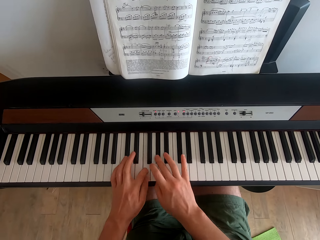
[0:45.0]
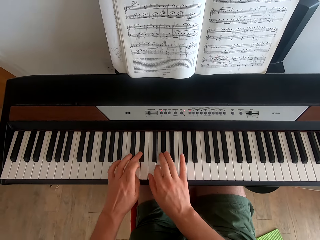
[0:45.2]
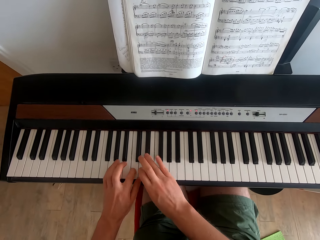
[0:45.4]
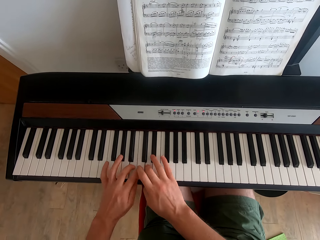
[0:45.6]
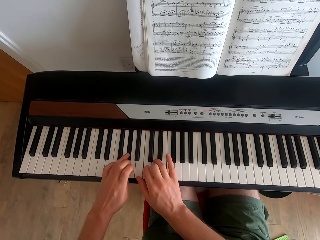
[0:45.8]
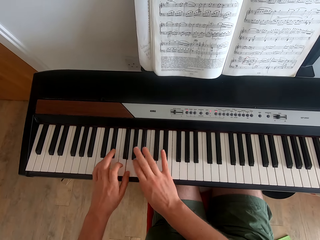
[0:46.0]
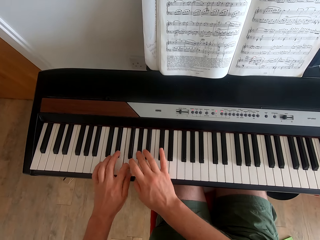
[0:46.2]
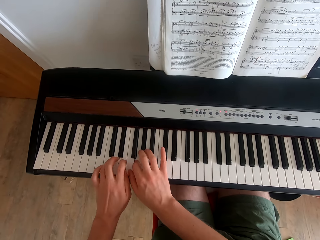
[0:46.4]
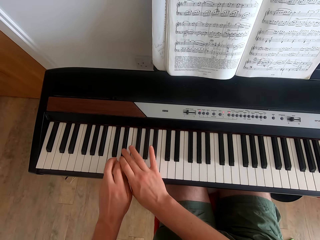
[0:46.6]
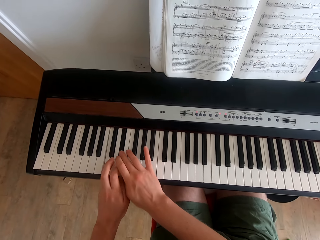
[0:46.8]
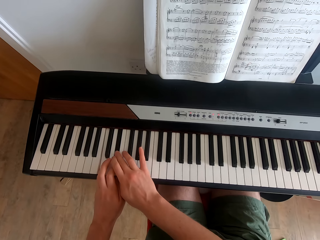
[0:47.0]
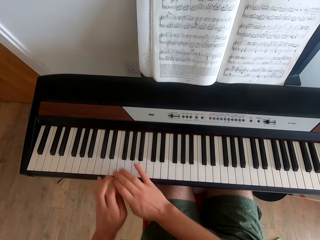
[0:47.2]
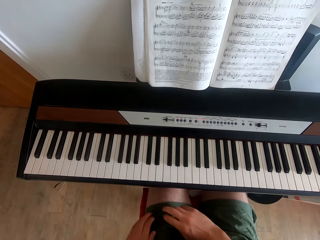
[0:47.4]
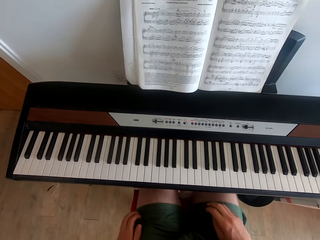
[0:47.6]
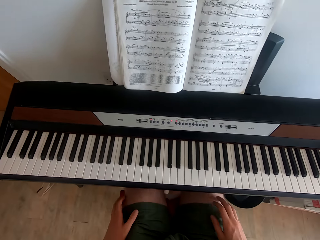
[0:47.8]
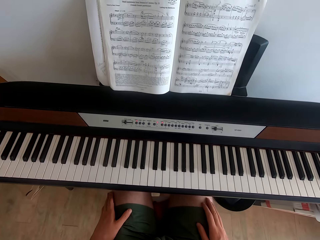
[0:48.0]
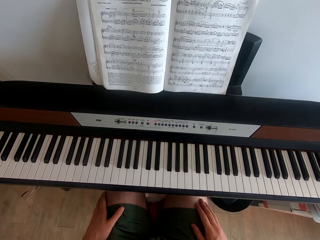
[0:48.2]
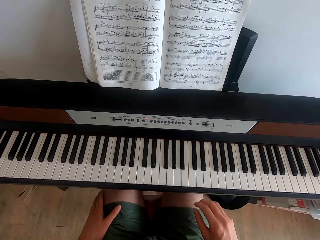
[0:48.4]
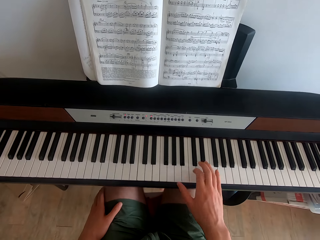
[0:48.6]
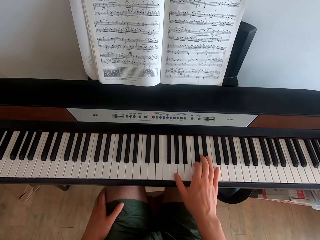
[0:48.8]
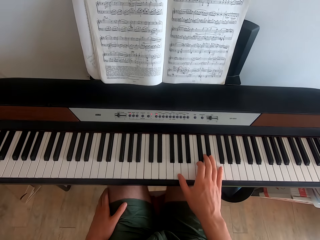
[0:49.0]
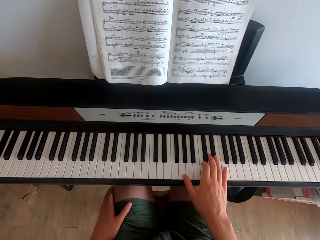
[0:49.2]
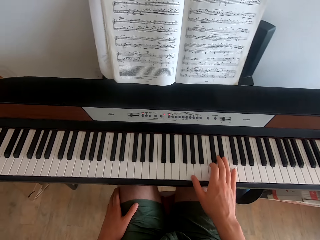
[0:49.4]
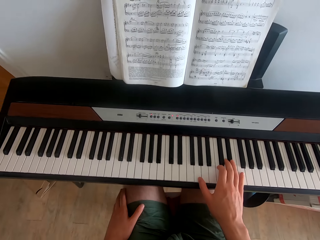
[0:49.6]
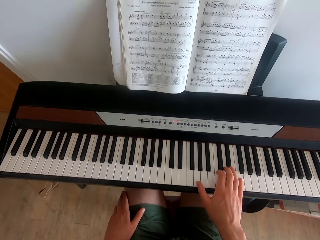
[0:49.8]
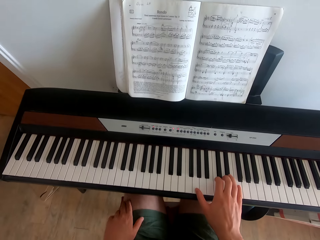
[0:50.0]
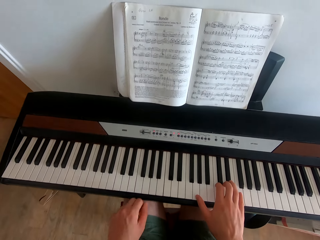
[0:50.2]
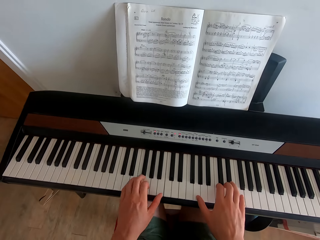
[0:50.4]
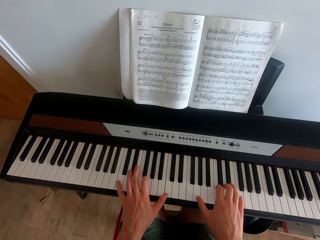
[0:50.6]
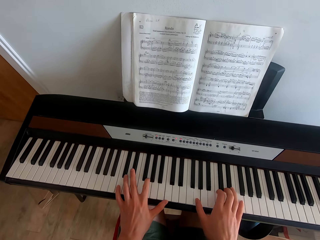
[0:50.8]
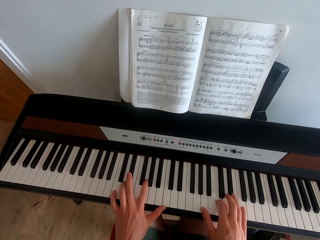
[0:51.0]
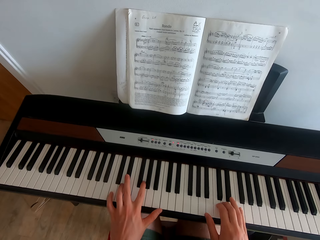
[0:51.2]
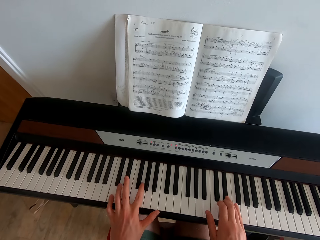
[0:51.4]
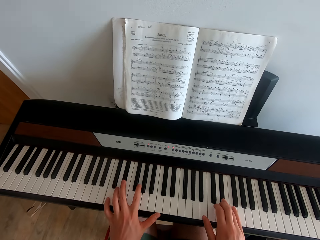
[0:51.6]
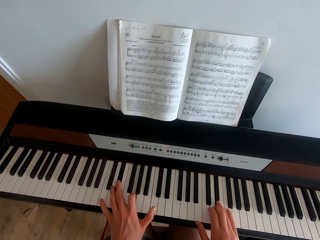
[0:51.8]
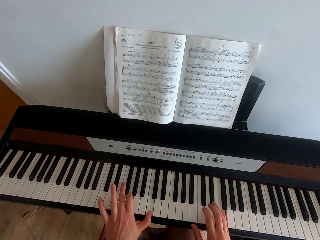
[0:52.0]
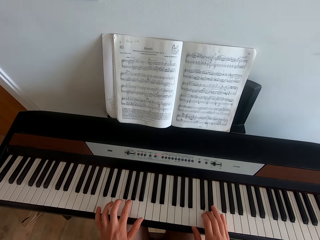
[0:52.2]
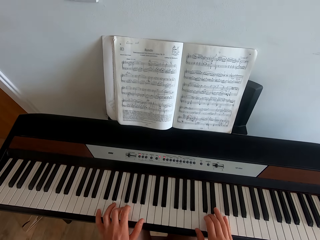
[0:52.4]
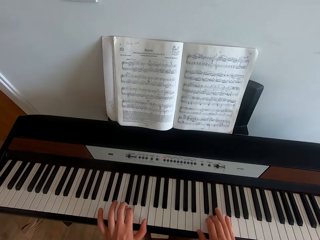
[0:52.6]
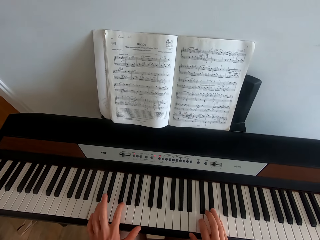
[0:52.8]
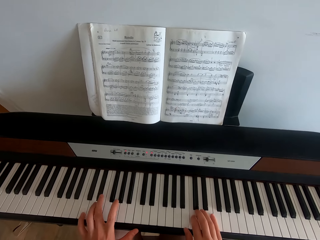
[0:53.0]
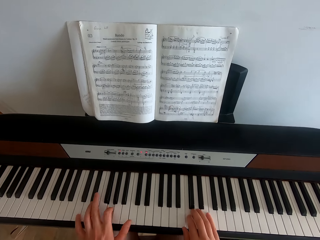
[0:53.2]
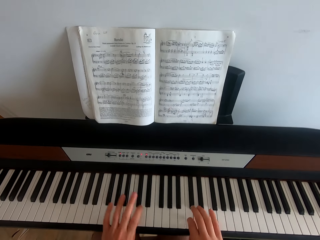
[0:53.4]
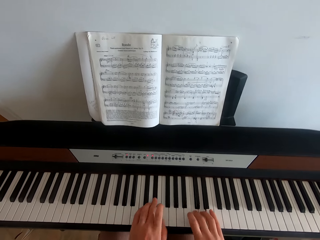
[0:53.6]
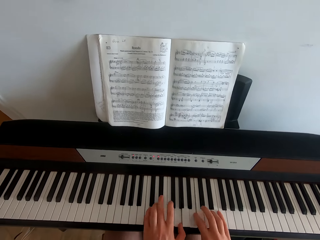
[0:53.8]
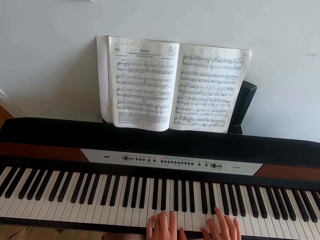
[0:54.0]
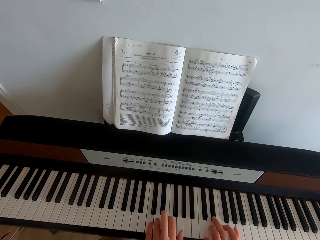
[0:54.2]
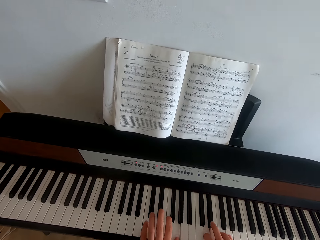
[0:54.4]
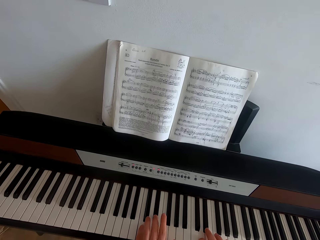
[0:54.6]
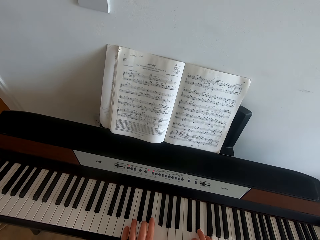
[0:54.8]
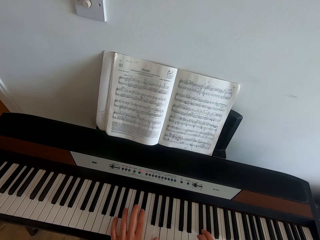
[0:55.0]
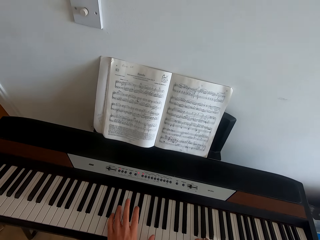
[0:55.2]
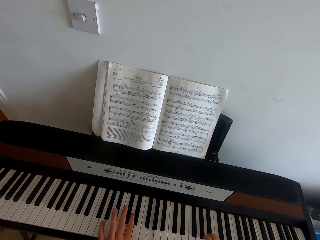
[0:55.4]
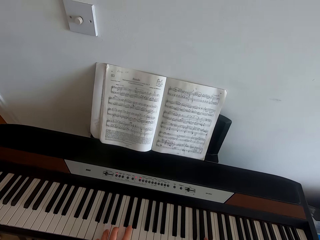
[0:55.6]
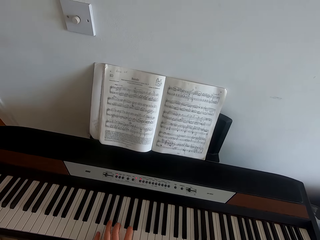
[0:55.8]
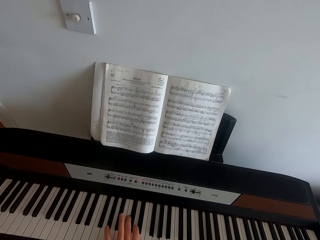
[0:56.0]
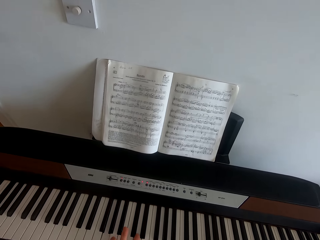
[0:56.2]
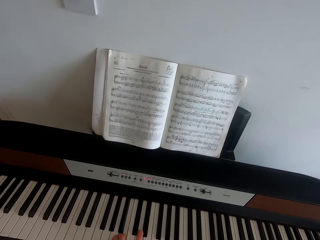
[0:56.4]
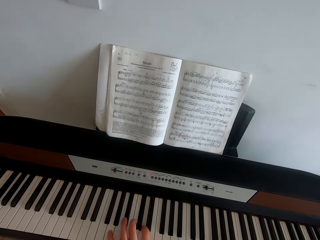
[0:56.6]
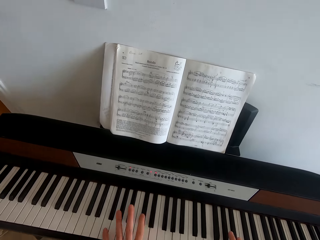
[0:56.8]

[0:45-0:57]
The camera wearer swings both hands. They lean the hands on the thighs. They swing the right hand. They lean the right hand on the piano keys. They swing the left hand. They play the piano.

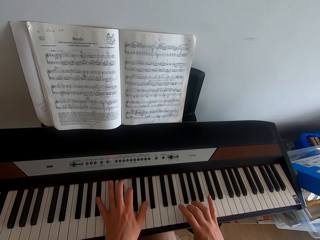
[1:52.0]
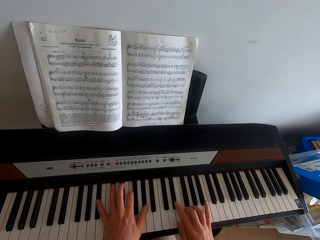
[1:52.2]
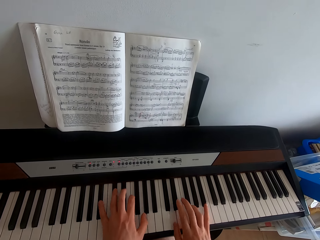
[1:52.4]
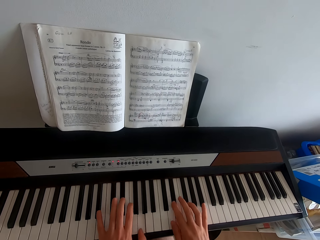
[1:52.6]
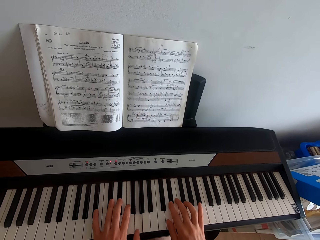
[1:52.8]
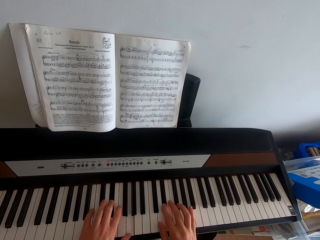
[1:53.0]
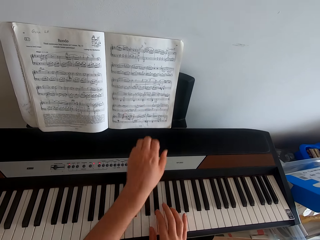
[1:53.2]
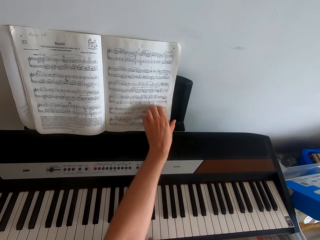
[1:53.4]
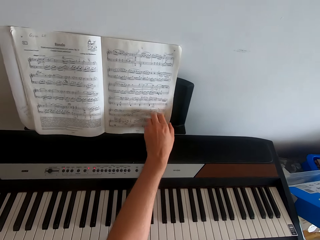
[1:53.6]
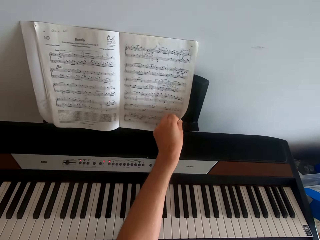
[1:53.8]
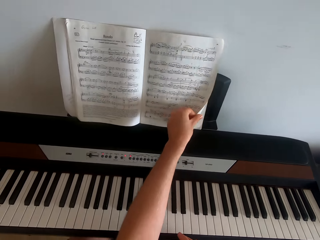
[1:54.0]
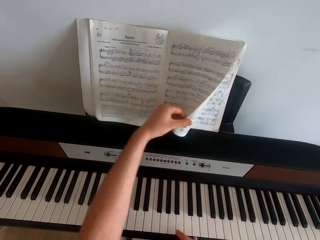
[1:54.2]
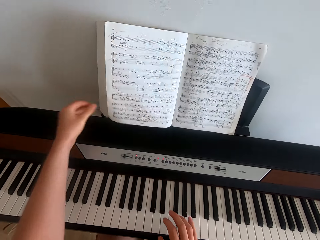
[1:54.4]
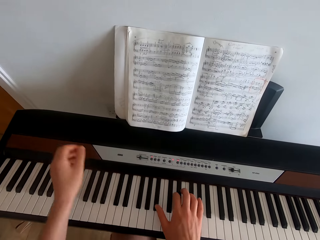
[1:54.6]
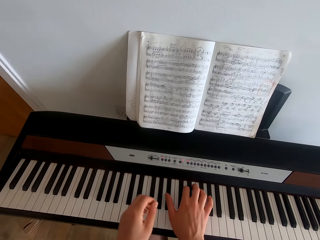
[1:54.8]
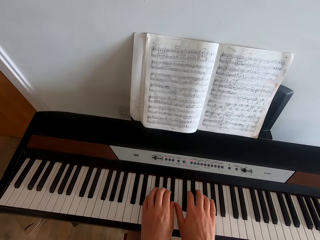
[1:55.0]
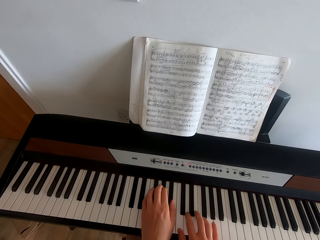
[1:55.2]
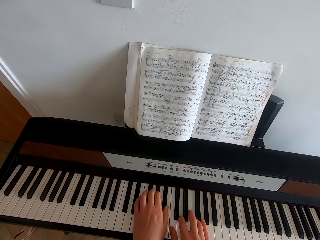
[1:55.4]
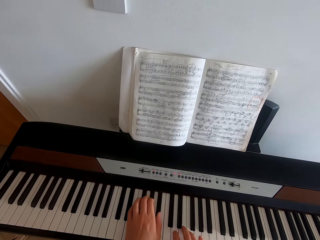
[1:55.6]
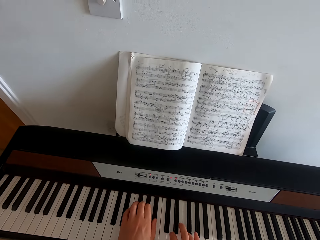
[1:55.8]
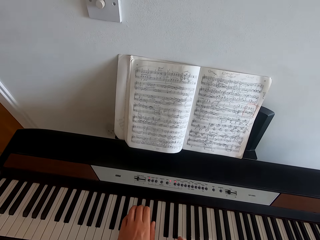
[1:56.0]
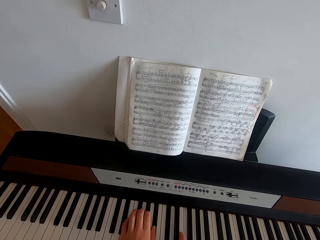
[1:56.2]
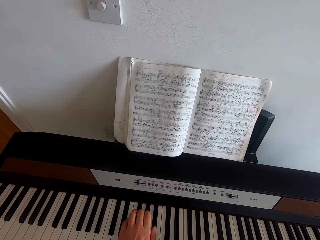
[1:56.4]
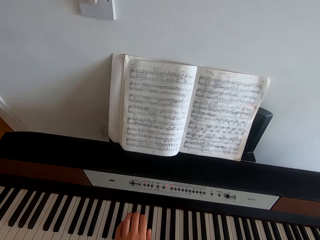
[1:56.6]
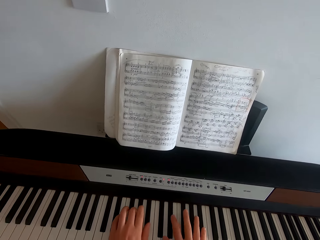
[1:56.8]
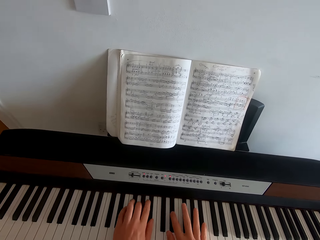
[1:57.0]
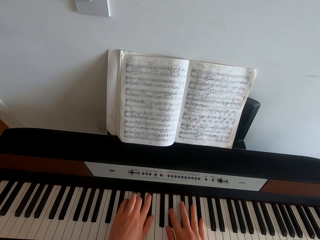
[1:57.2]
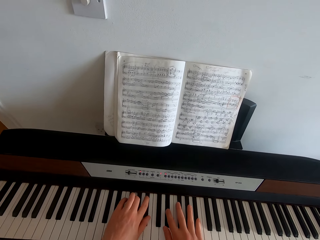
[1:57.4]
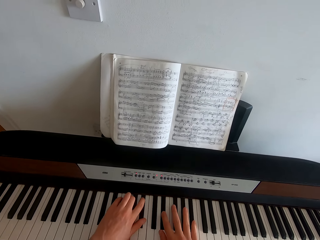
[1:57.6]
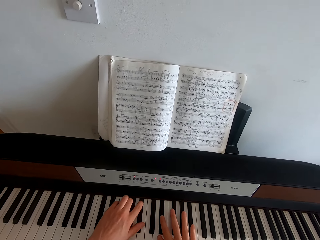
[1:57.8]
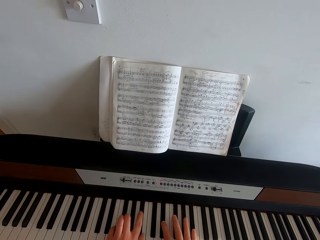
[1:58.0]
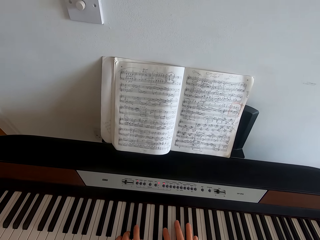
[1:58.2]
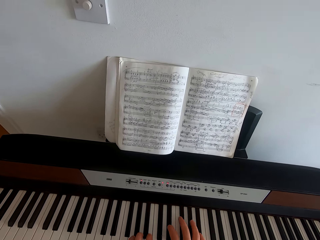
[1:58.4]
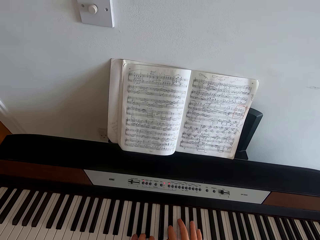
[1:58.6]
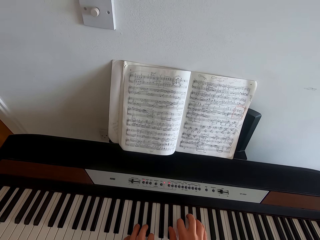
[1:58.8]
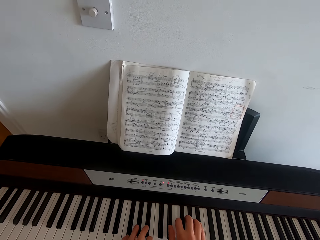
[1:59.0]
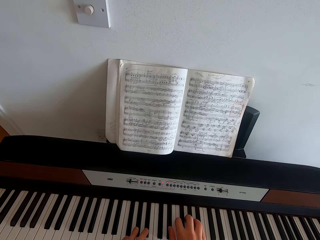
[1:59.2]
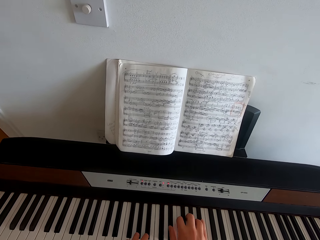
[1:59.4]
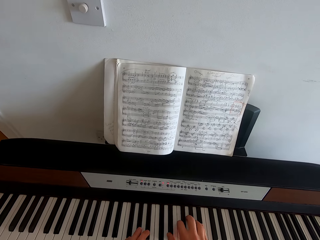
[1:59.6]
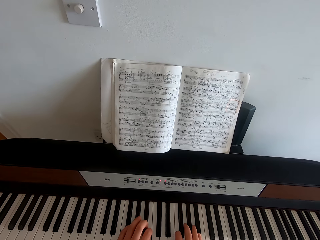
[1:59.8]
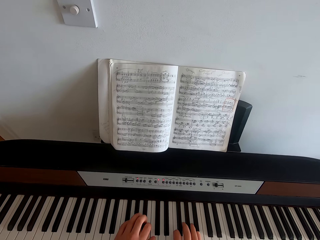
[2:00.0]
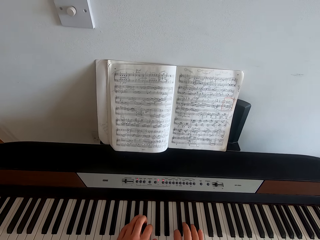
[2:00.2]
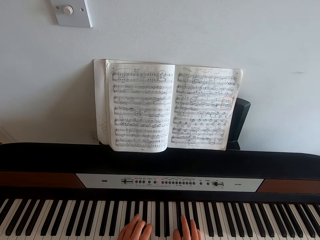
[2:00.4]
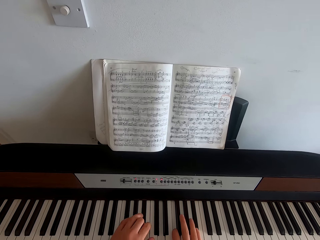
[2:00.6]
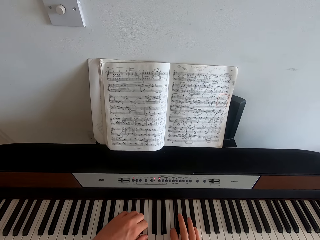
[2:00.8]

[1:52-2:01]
The camera wearer swings the left hand. They turn the page of the hymn book with the left hand. They play the piano.
